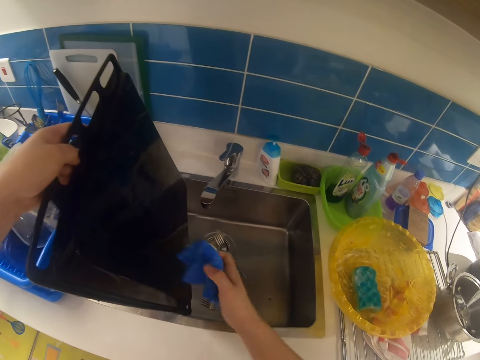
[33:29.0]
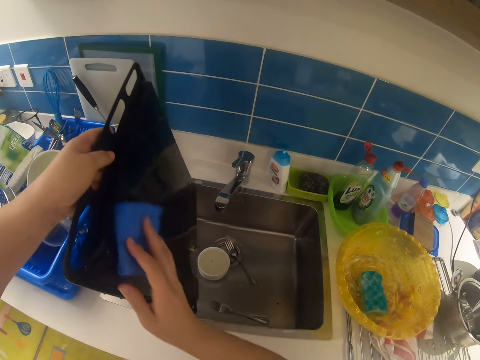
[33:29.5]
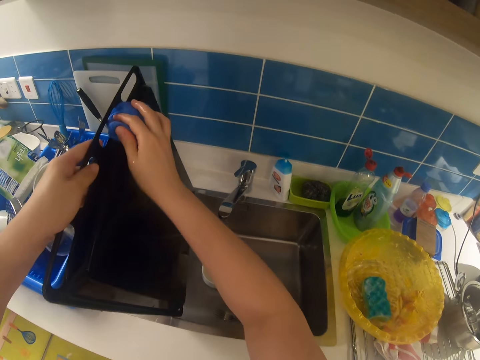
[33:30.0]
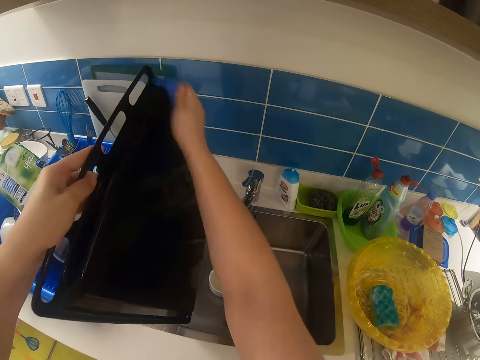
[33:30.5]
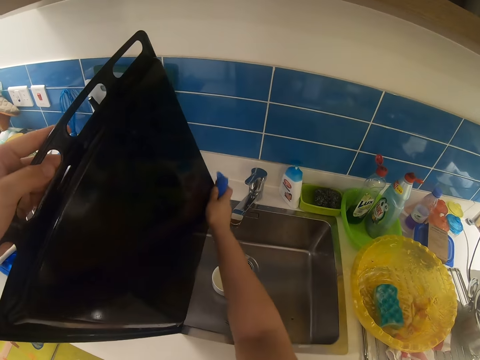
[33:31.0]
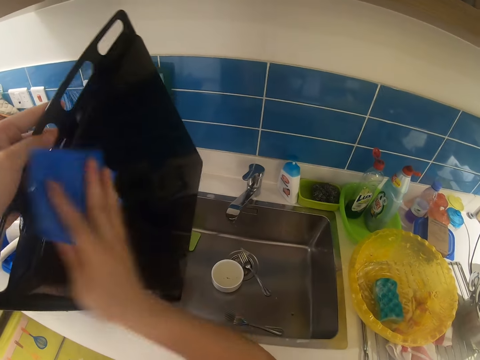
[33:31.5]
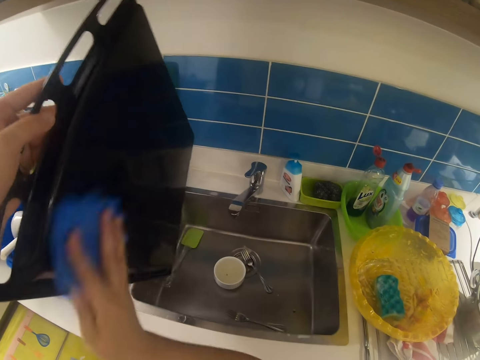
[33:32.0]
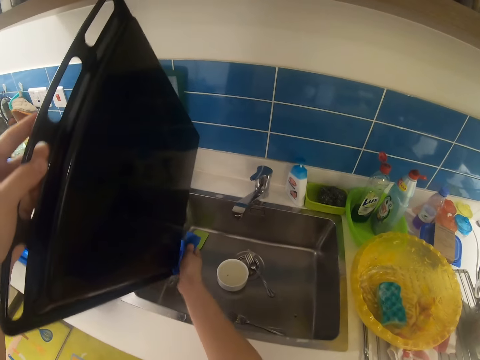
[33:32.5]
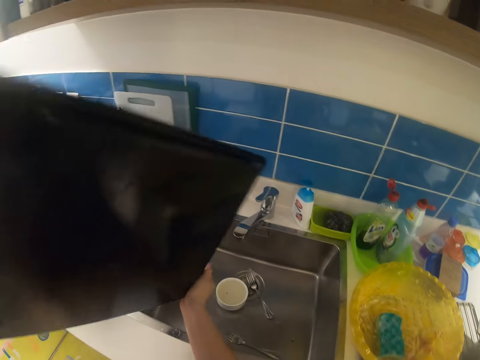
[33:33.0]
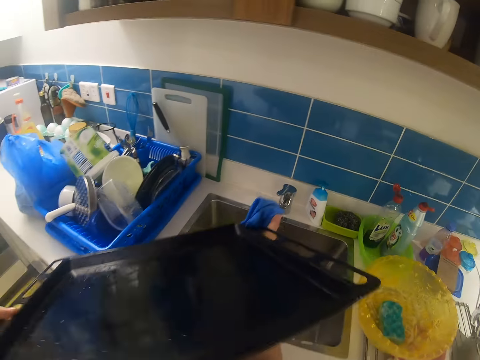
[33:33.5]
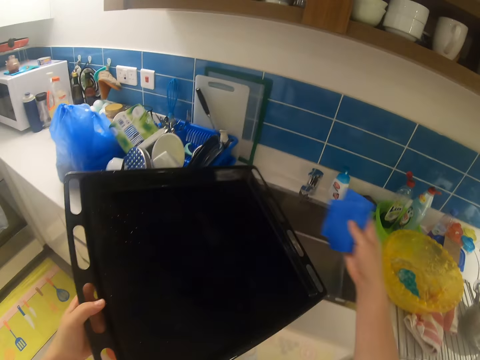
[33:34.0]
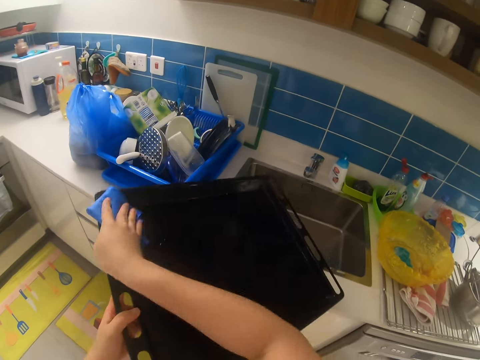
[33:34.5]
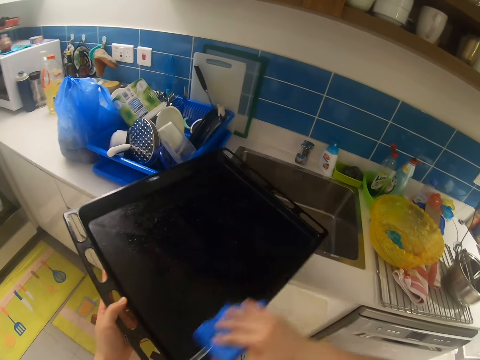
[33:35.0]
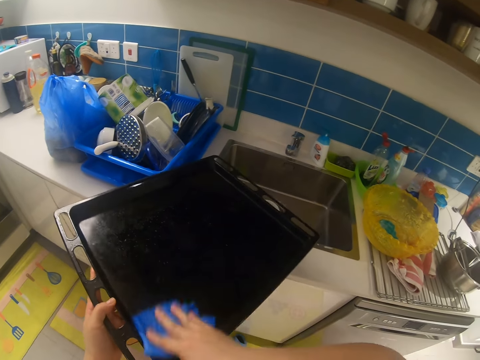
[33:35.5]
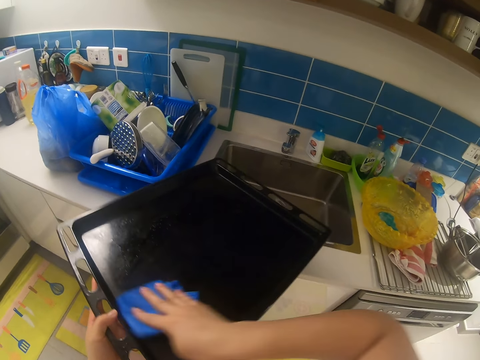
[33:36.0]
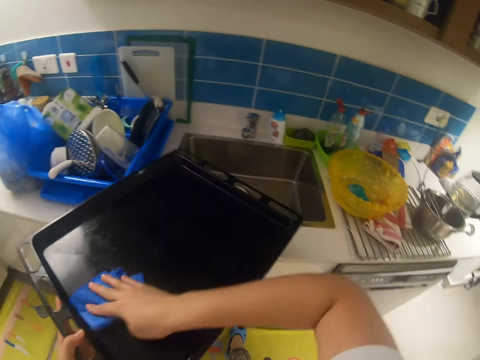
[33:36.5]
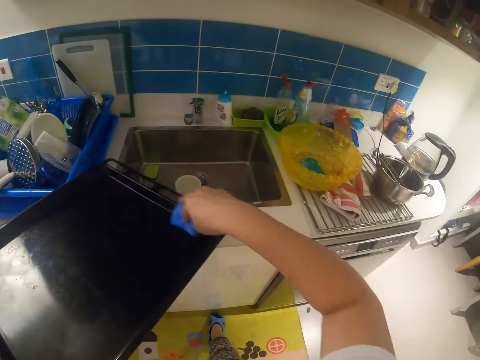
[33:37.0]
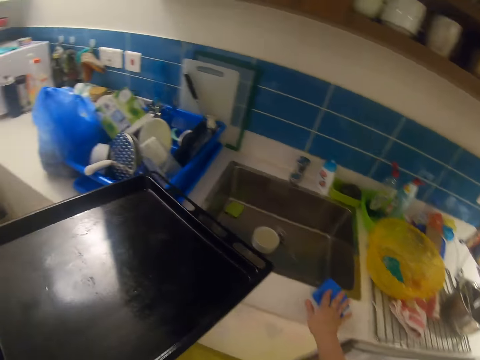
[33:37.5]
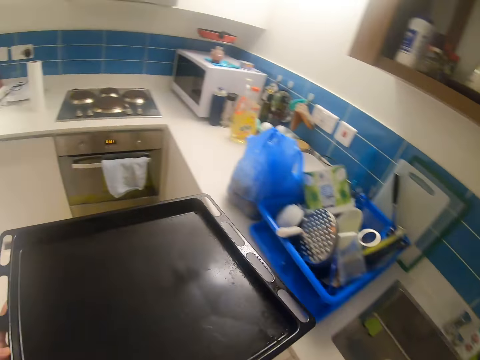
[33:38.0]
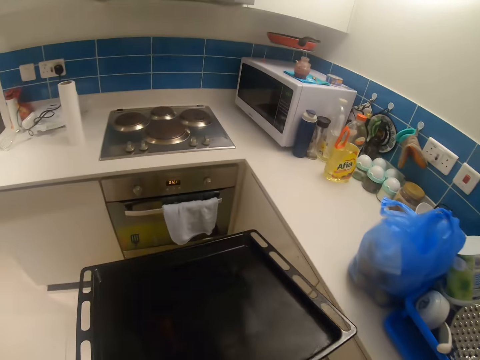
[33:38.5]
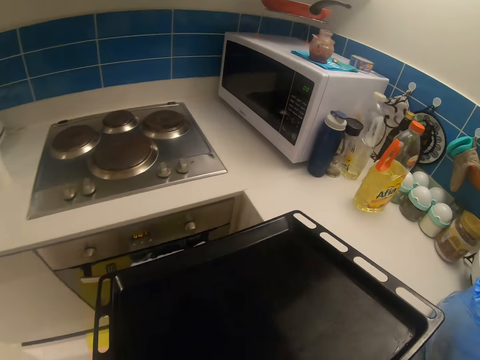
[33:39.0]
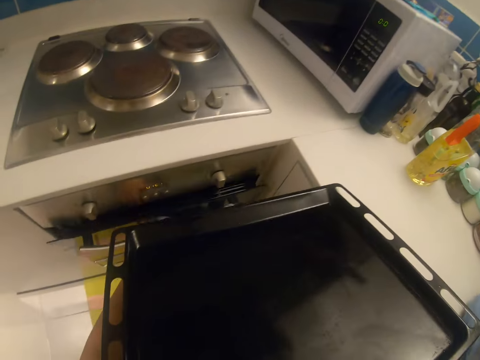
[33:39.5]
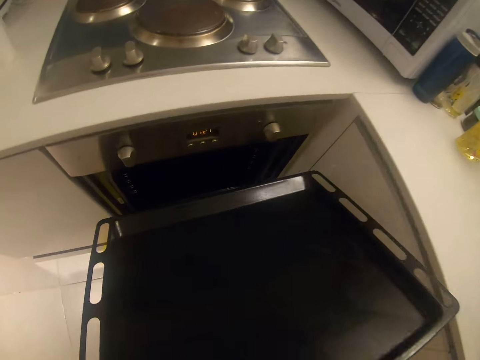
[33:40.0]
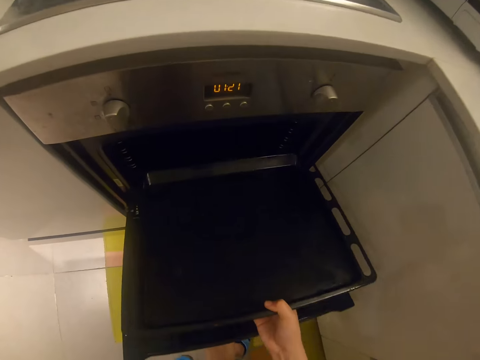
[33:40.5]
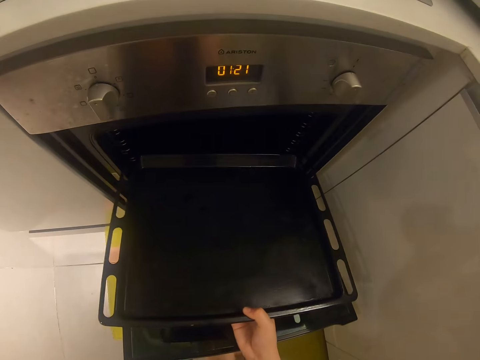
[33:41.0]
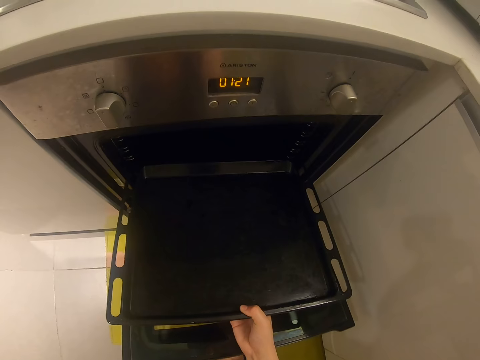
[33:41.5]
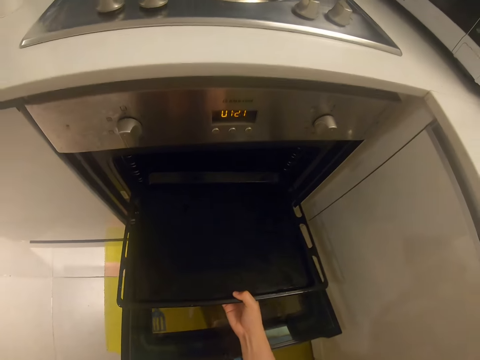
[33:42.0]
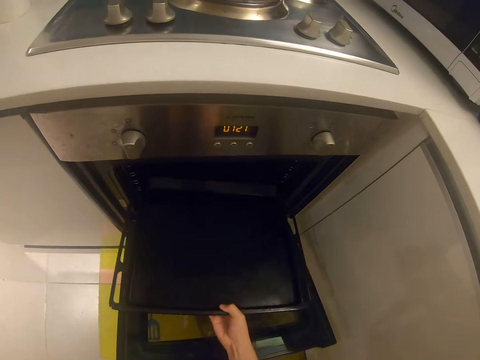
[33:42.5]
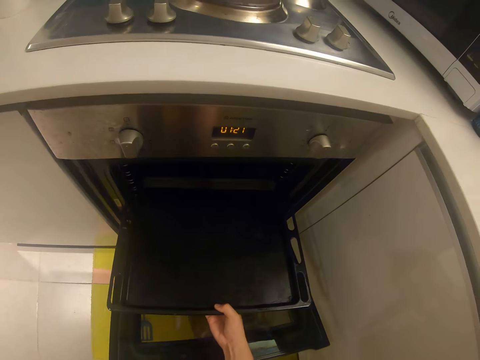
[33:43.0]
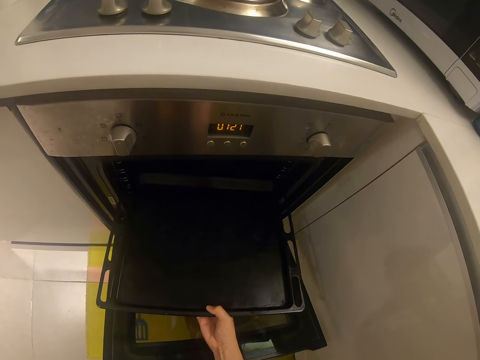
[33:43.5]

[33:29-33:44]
The camera wearer wipes the tray with the napkin. He drops the napkin by the sink. He walks towards the oven. He opens the oven with his left hand. He inserts the tray in the oven.

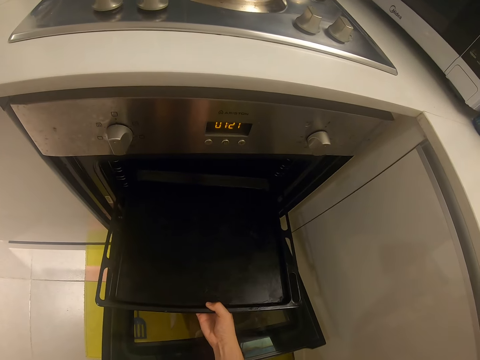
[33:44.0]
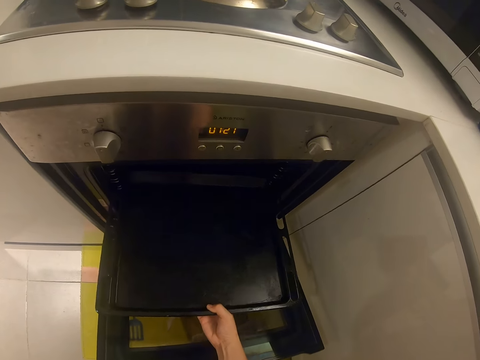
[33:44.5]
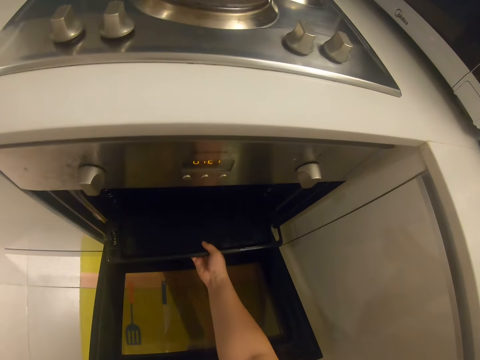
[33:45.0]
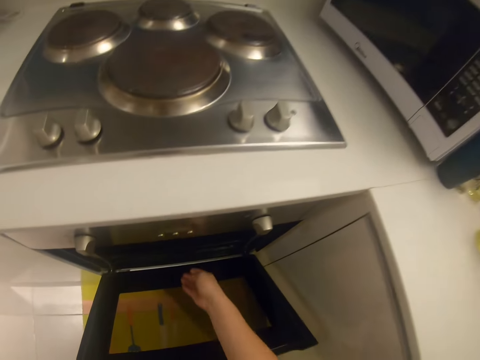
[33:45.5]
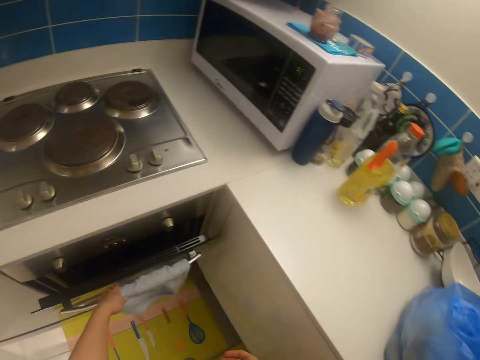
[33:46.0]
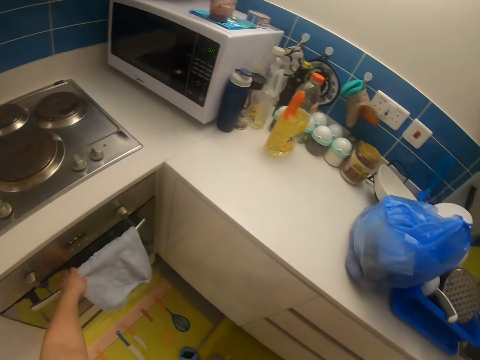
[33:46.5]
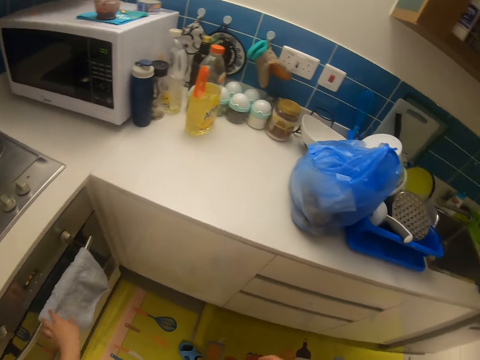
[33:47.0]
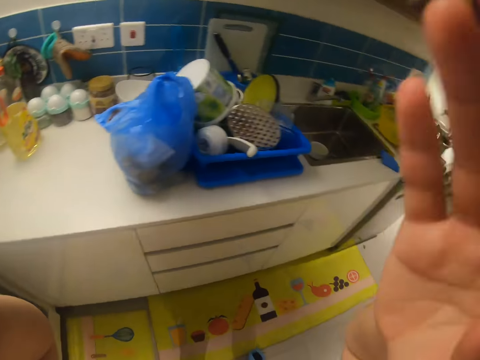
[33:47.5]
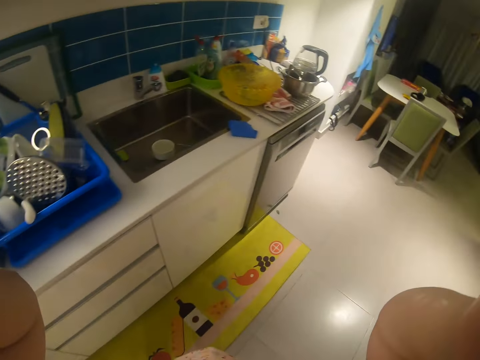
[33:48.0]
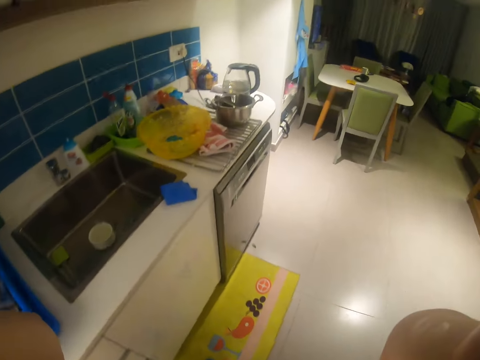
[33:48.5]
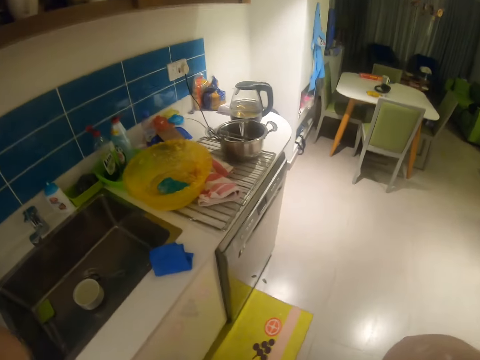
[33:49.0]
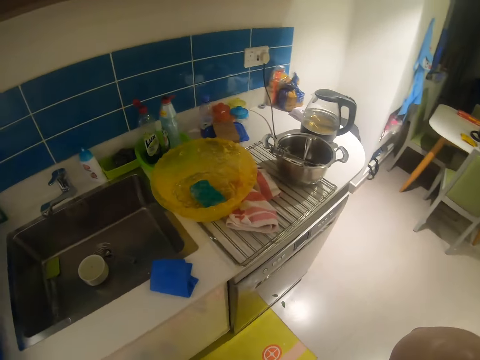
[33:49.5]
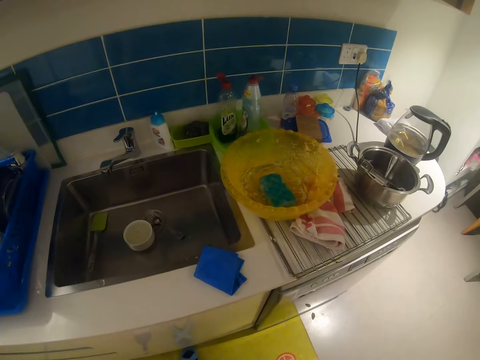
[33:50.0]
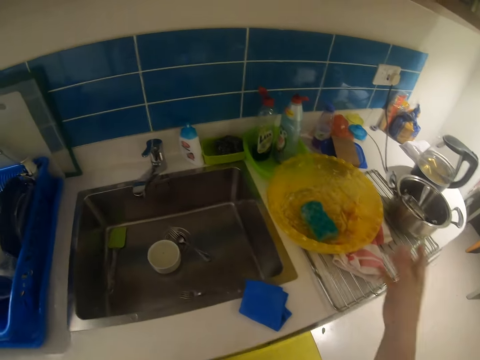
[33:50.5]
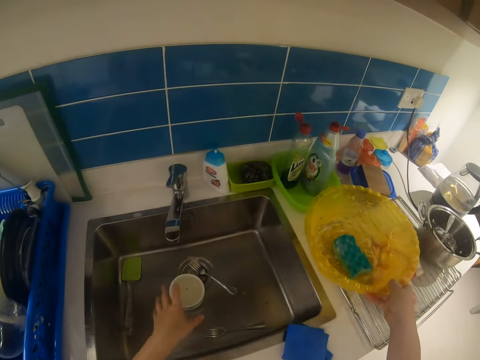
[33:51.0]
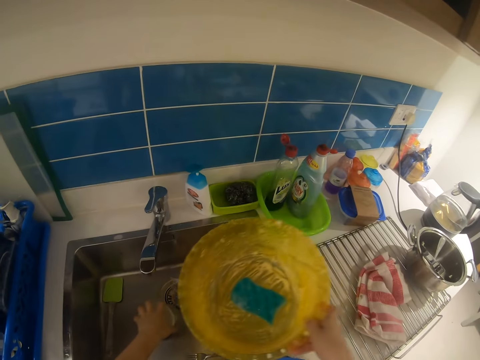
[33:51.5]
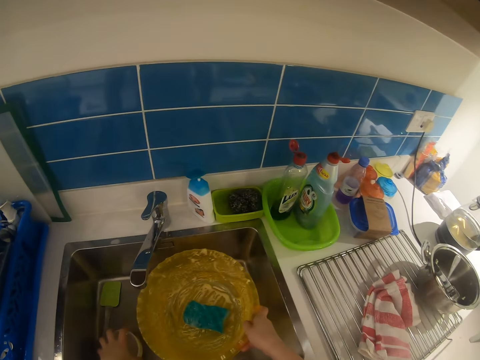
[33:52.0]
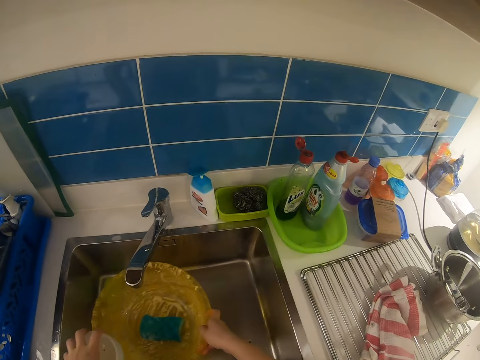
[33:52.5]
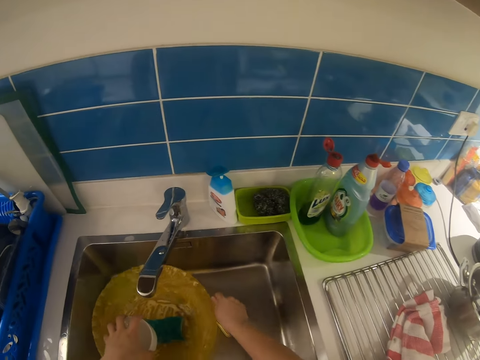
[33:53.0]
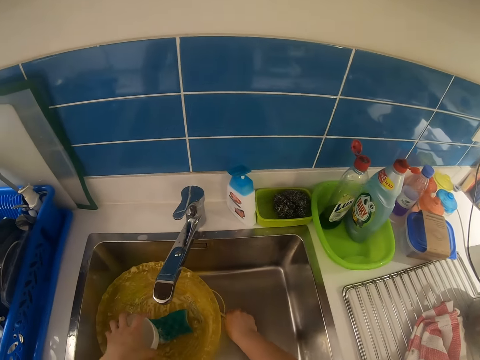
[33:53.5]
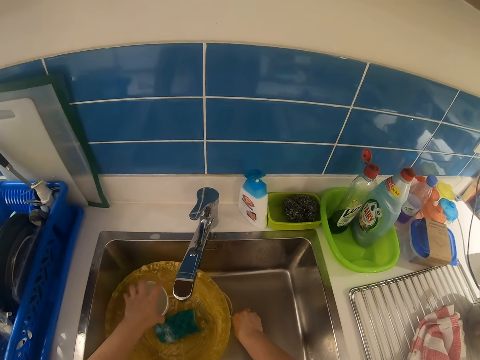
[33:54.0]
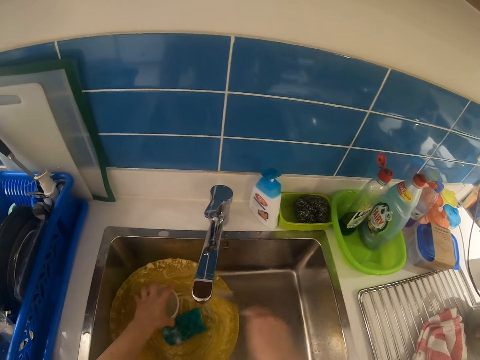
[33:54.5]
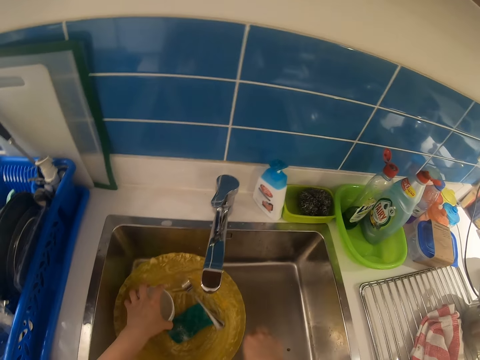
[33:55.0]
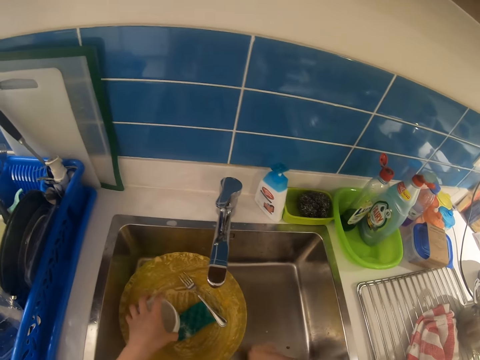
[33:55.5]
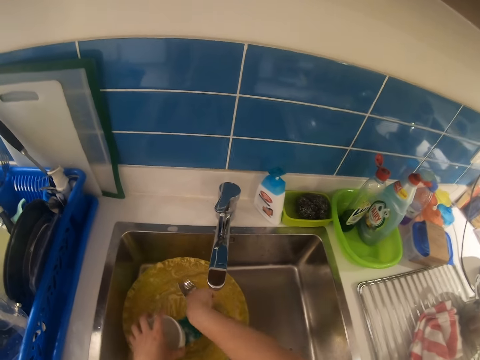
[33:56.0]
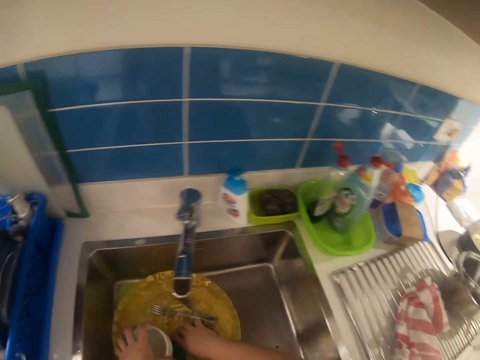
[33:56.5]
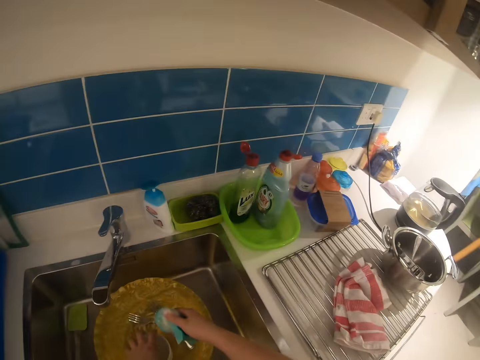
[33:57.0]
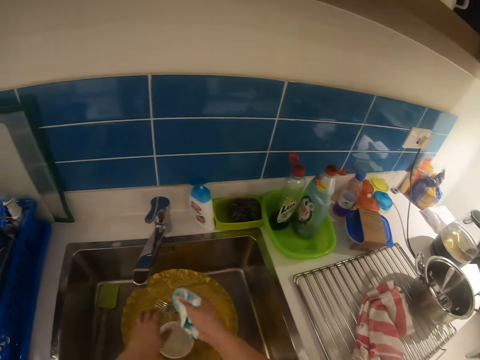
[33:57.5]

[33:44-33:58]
The camera wearer closes the oven. She adjusts the camera. She picks the bowl by the sink and moves the bowl. She picks the little bowl in the sink with her left hand. She drops the bowl in the sink with her right hand. She picks the bowl. She picks the fork. She puts the little bowl in the large bowl. She puts the fork in the bowl. She picks the fork. She puts the fork in the bowl. She moves the bowl. She picks the sponge in the bowl.
